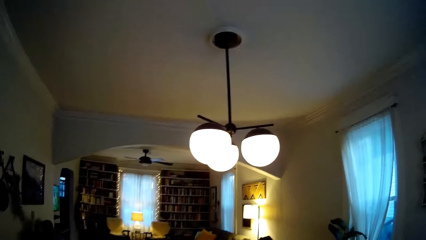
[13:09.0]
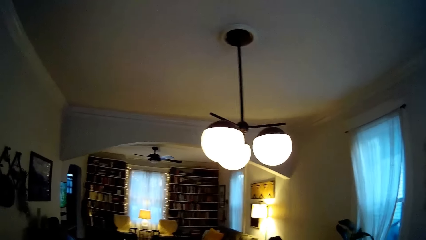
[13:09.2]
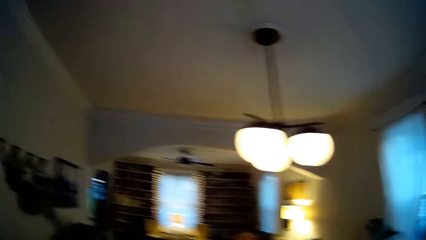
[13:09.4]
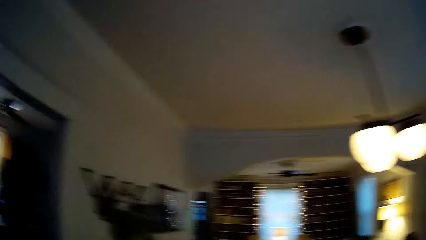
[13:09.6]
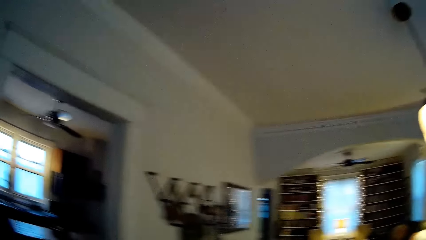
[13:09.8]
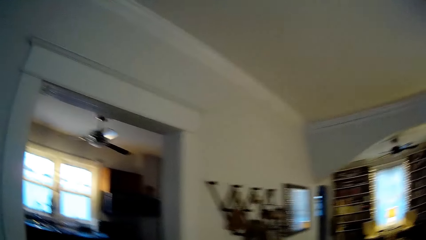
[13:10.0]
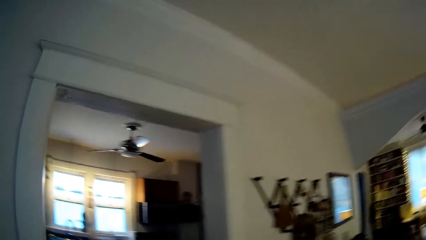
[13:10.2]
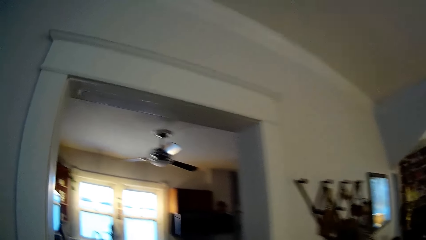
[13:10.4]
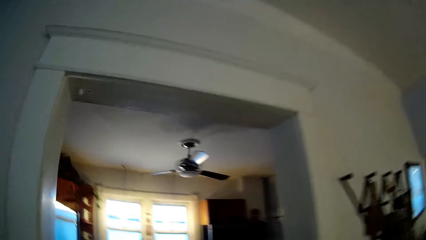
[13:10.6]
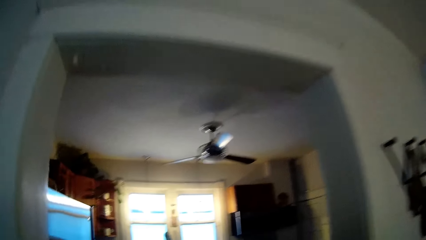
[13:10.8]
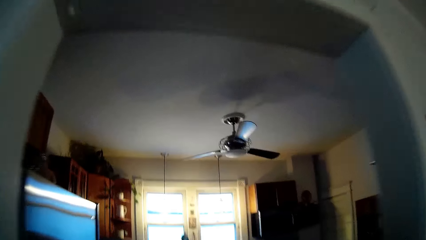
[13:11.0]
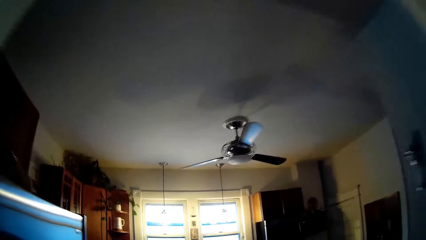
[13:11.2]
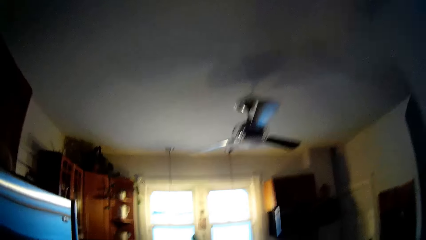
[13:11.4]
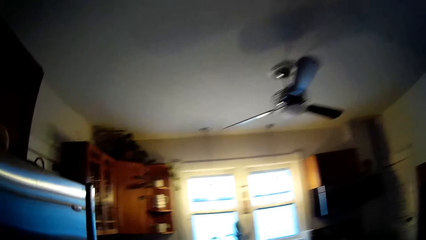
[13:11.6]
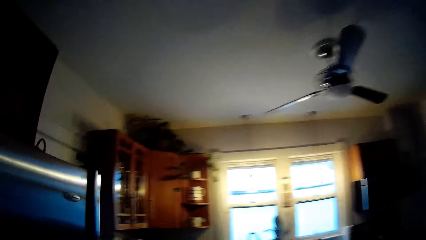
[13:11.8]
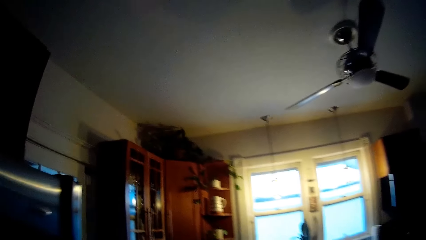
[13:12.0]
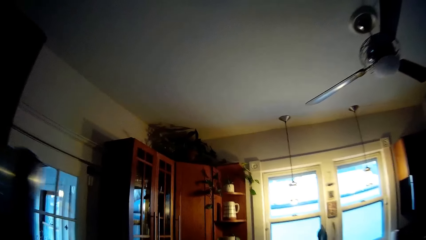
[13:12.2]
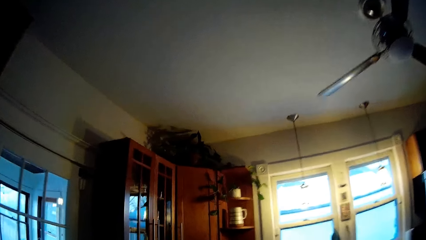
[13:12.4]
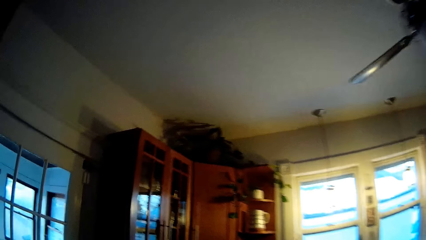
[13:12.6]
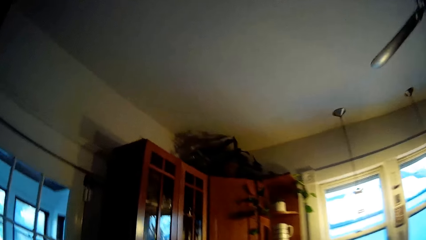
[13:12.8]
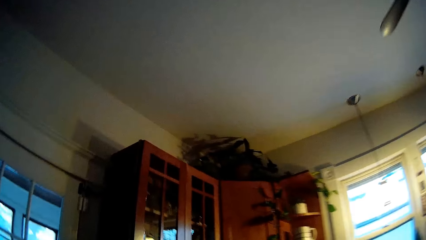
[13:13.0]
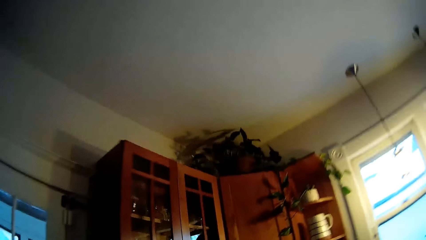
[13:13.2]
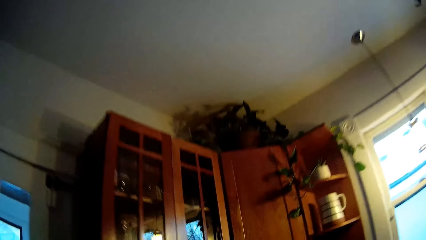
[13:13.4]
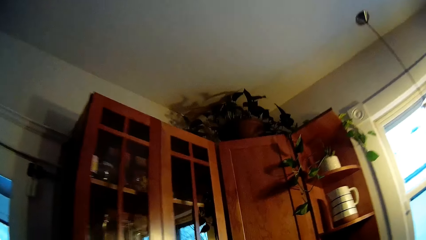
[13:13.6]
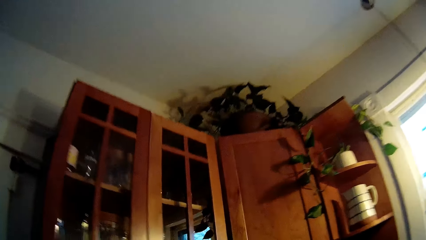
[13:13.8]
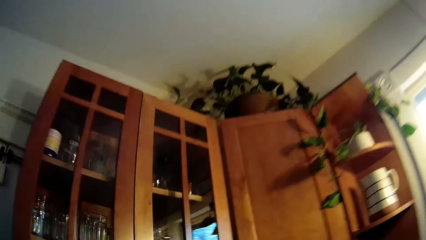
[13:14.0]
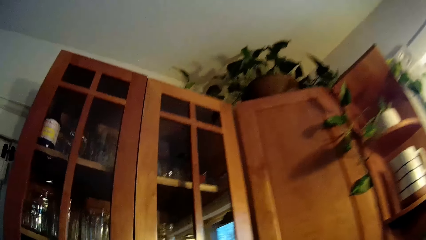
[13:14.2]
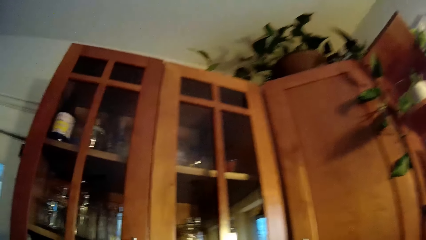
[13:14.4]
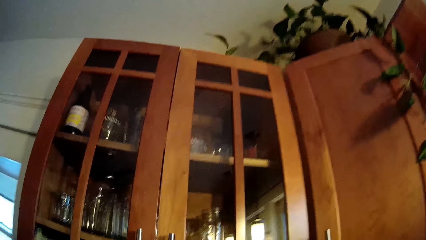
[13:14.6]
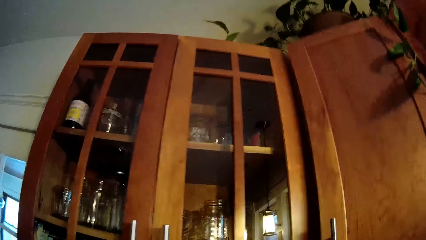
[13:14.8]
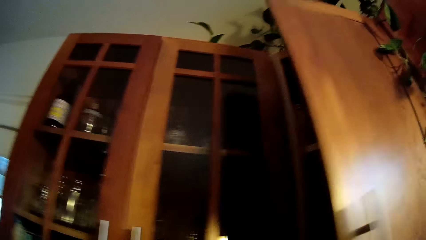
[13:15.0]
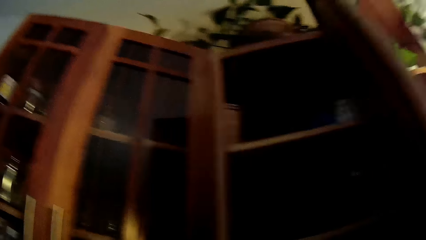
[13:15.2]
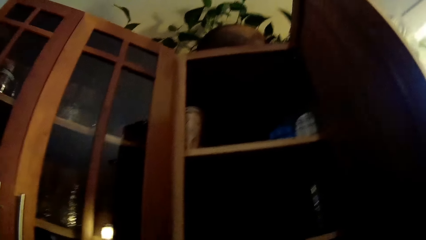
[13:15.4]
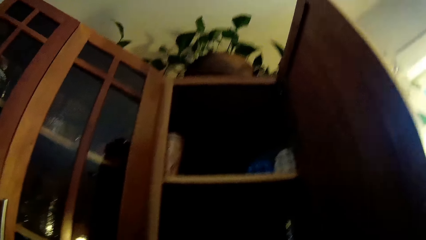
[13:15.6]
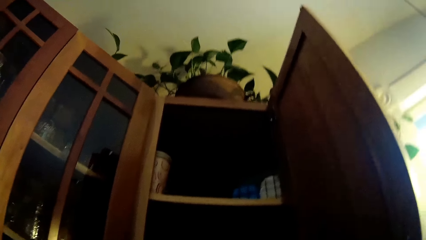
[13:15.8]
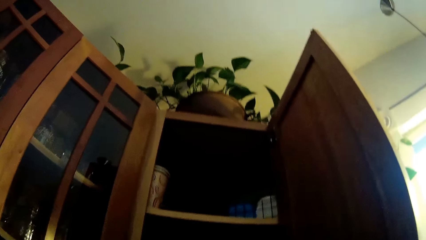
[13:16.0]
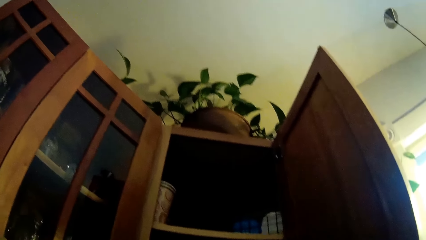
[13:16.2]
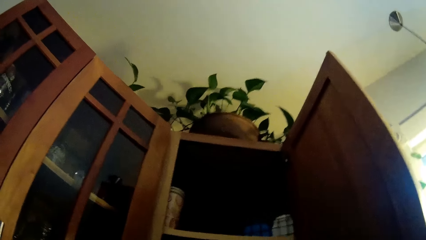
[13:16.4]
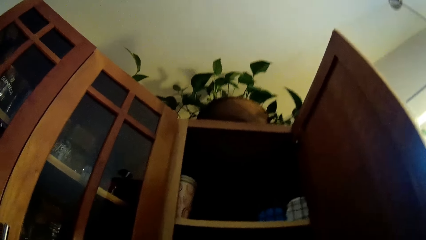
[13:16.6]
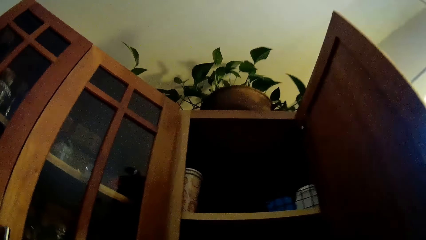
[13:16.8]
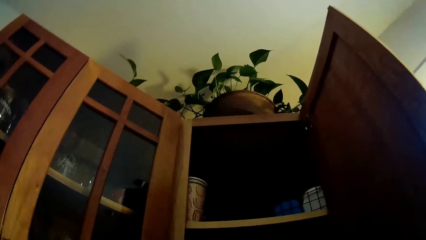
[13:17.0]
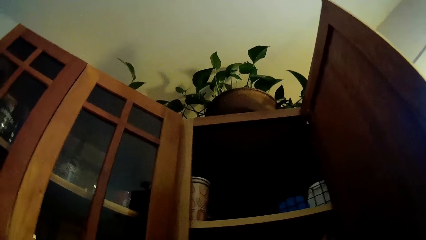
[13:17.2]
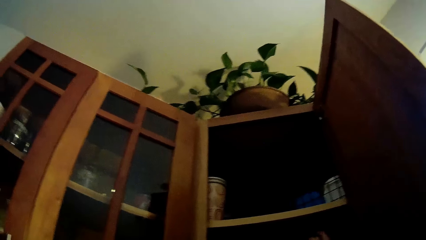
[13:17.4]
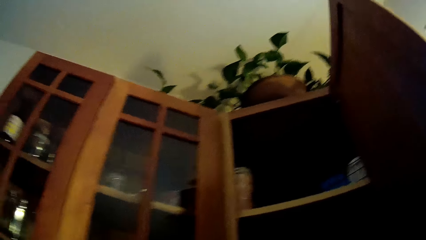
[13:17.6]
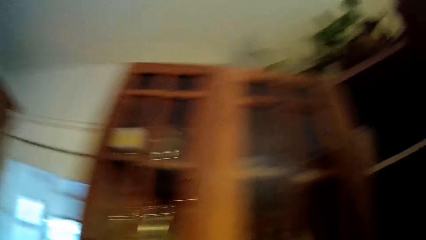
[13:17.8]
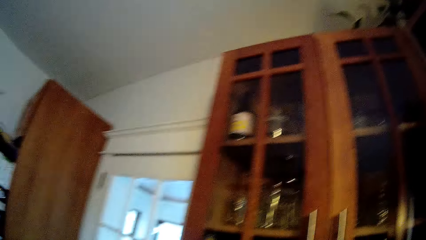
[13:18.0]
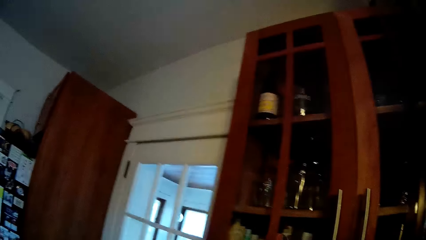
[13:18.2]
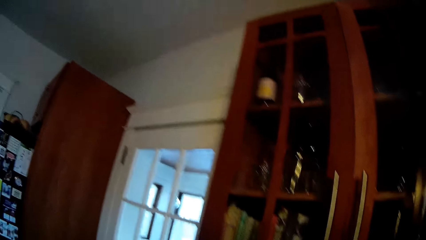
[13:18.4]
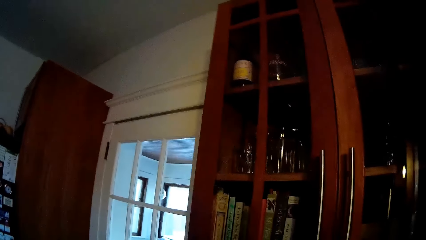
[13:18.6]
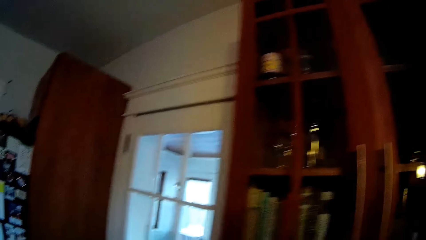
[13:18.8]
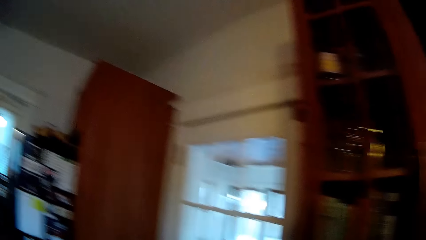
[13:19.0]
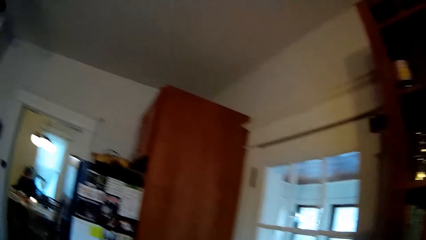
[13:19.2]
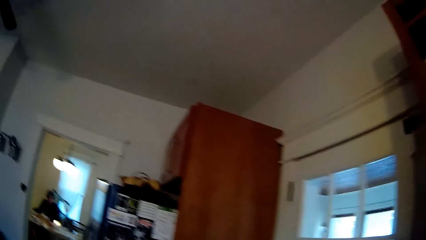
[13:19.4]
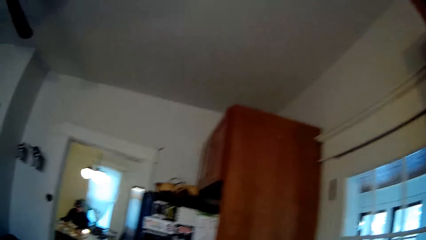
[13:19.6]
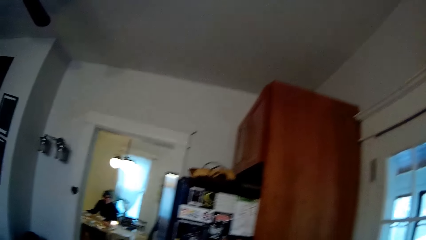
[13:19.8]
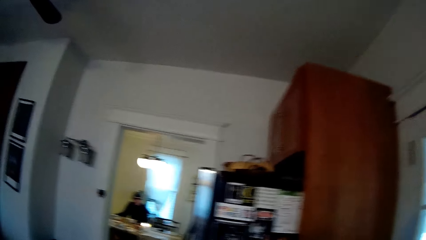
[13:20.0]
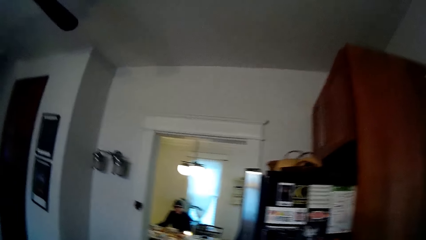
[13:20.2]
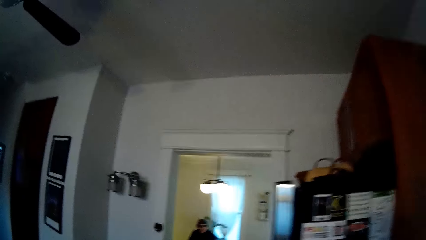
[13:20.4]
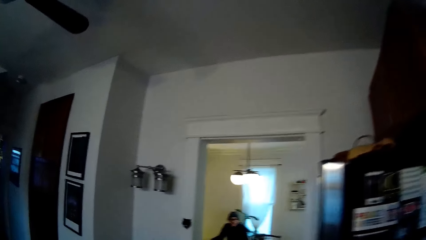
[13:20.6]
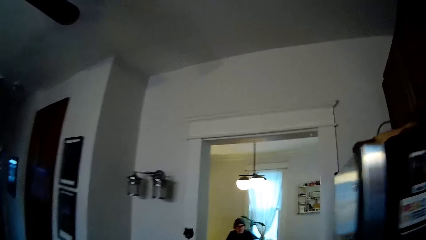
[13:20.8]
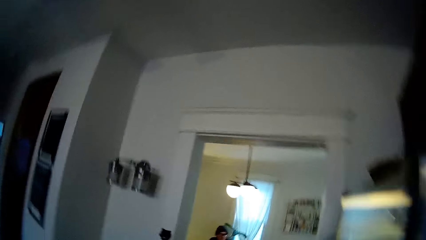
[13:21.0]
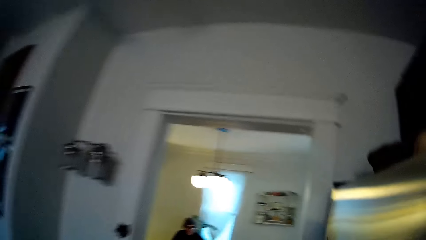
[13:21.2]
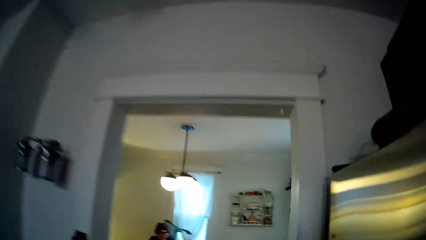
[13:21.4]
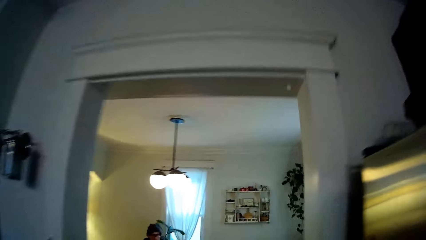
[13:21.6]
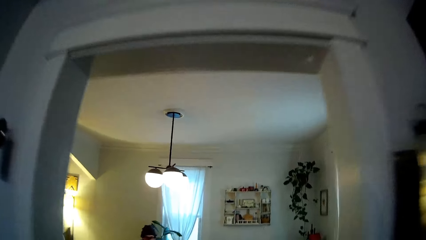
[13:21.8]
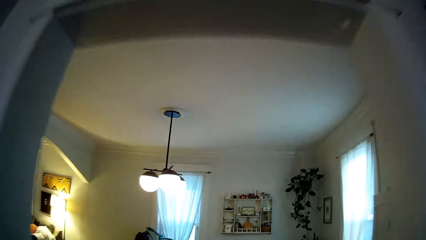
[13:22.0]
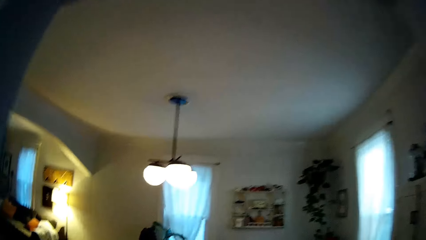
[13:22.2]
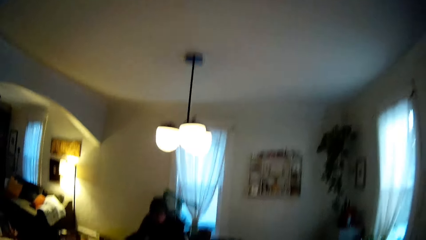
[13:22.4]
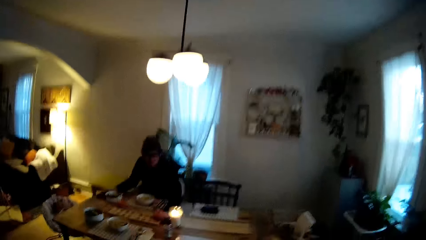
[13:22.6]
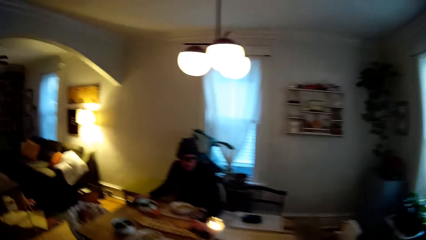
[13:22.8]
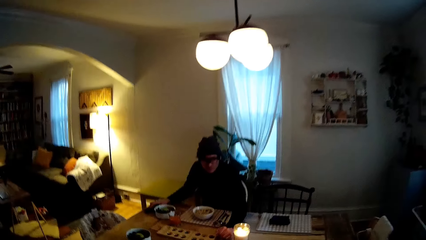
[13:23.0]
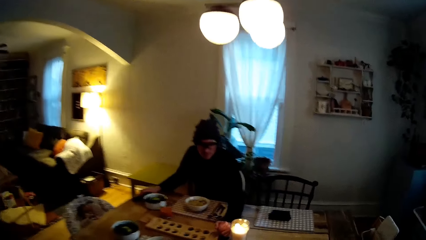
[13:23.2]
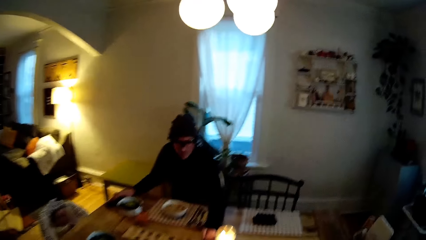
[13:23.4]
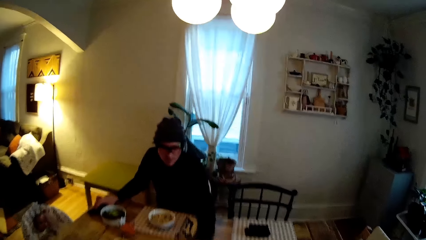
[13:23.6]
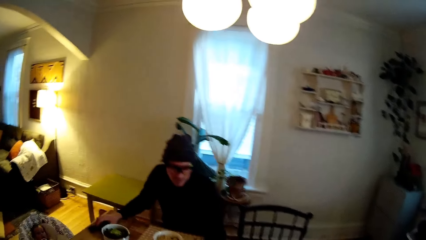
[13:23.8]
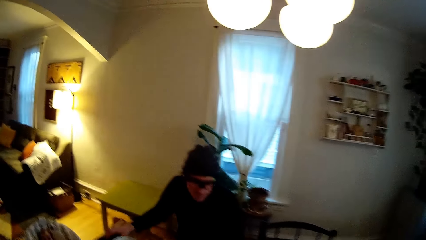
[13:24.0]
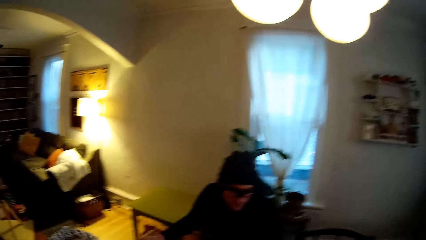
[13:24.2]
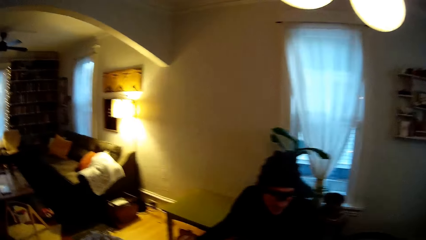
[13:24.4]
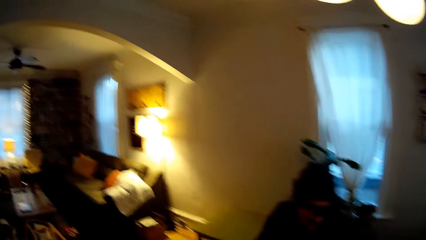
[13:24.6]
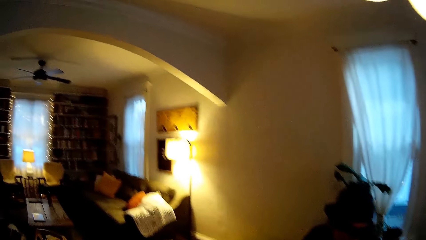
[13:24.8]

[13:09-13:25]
The camera wearer walks into the kitchen. She opens a cupboard with her right hand. She interacts with a man. She walks in the house. The man arranges the mancala game stones in the mancala board with his left hand.
